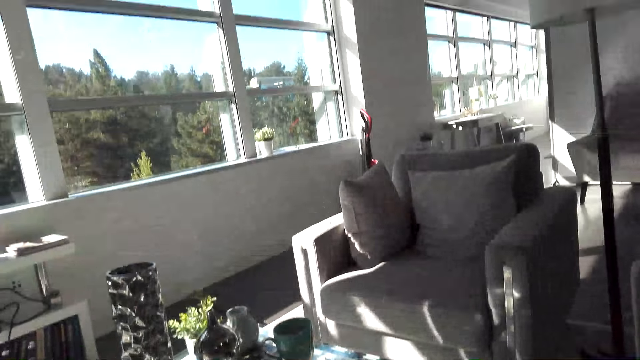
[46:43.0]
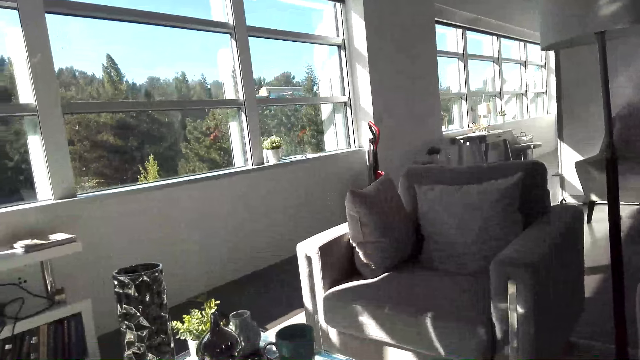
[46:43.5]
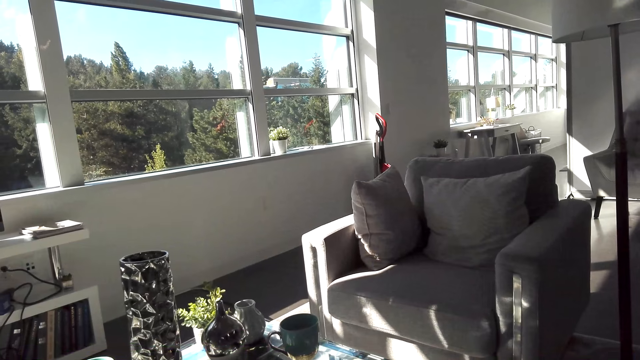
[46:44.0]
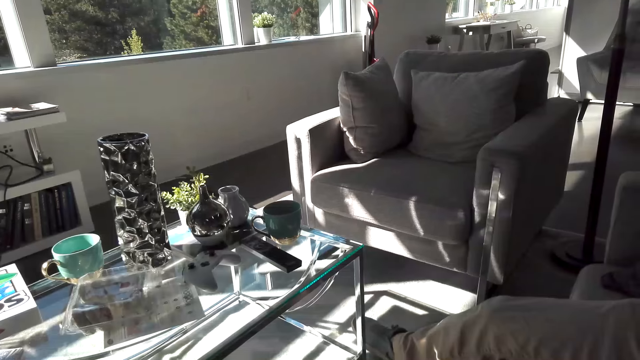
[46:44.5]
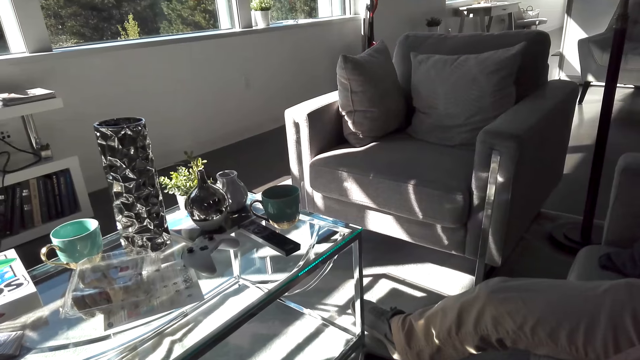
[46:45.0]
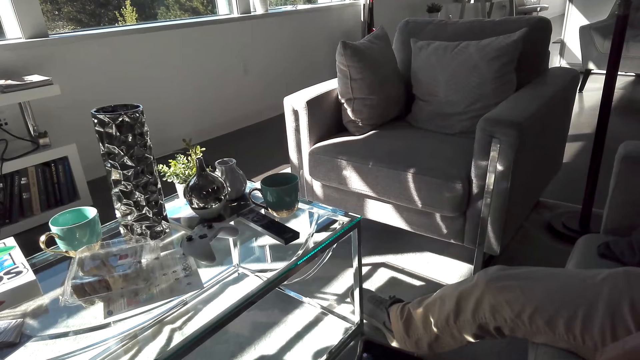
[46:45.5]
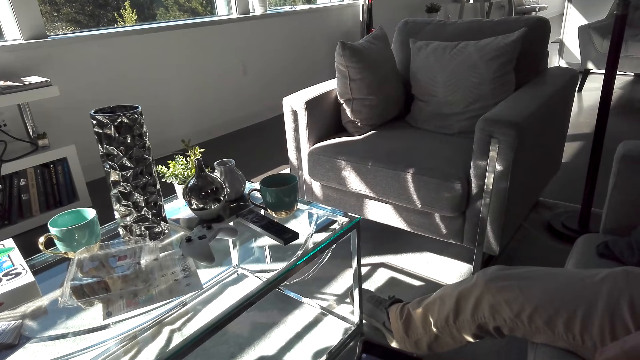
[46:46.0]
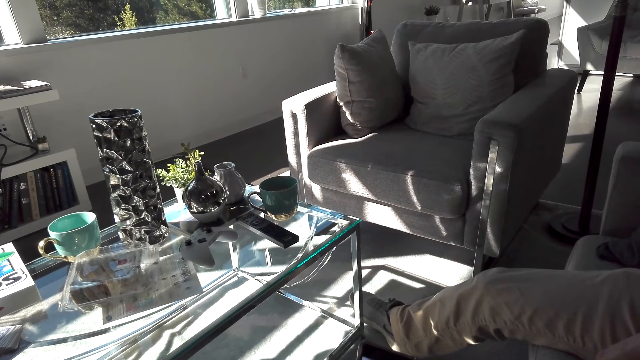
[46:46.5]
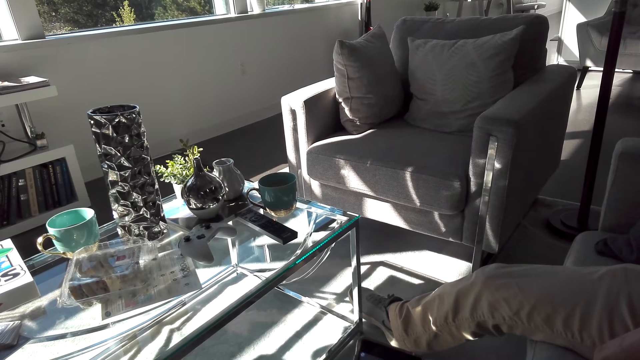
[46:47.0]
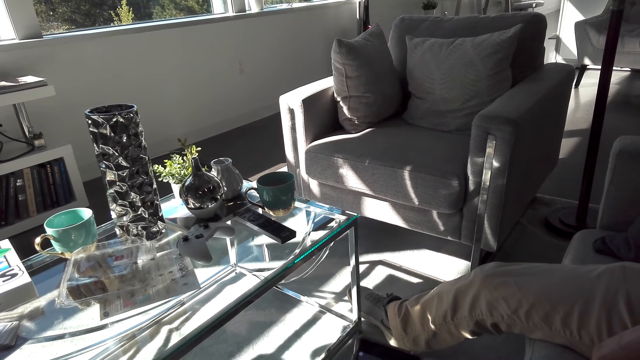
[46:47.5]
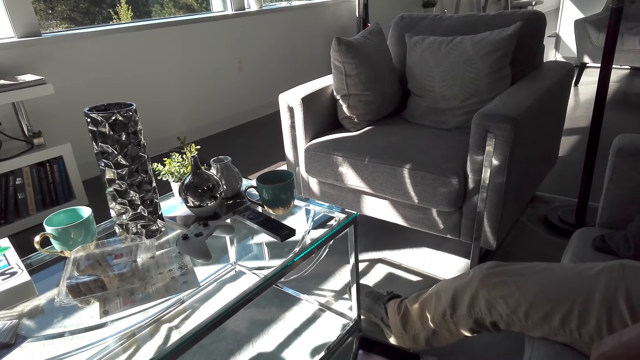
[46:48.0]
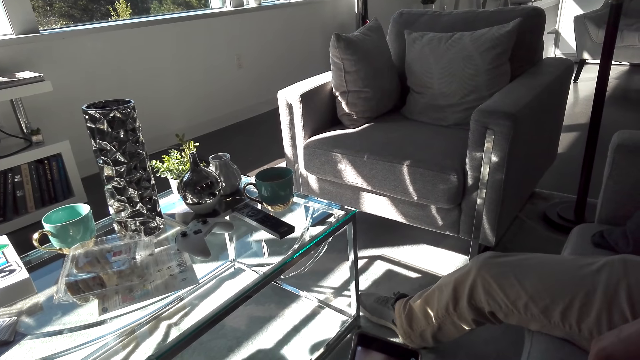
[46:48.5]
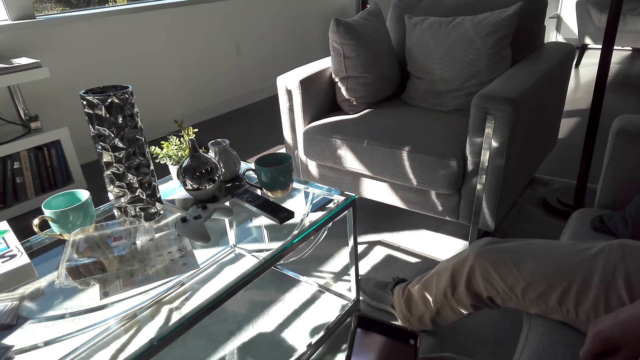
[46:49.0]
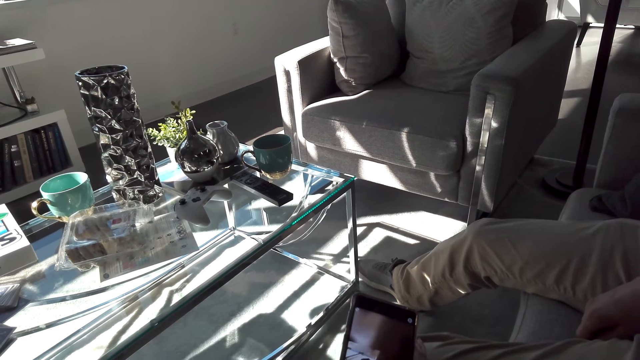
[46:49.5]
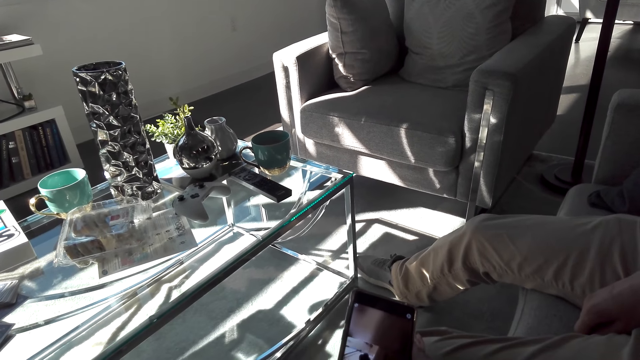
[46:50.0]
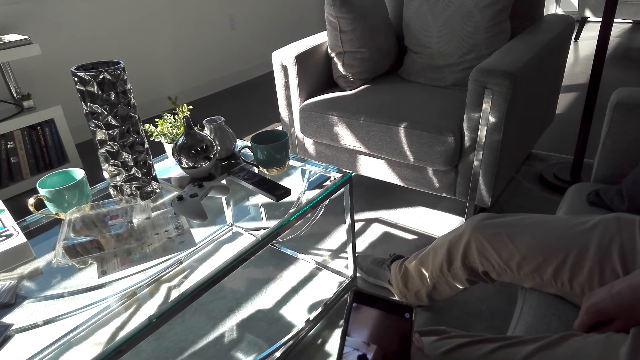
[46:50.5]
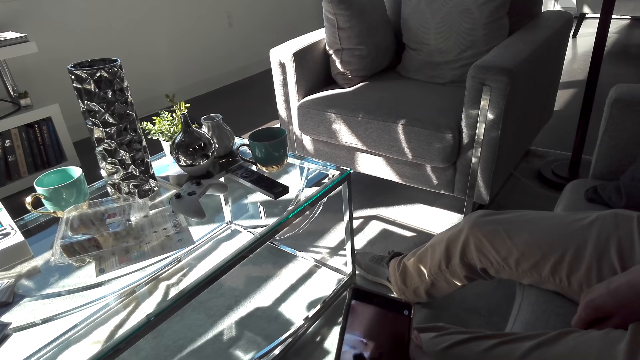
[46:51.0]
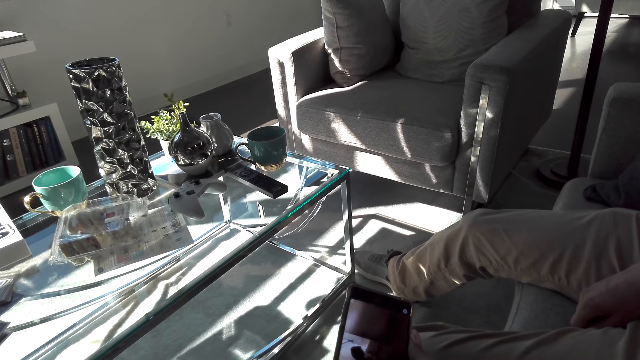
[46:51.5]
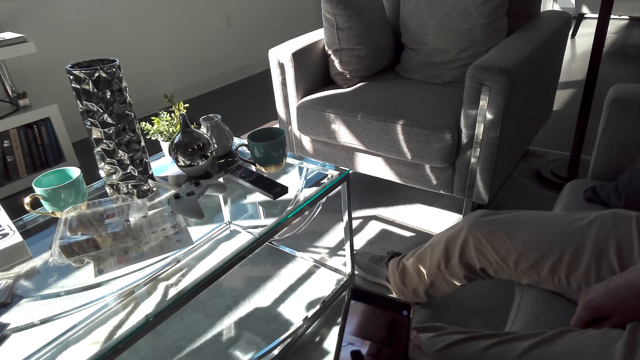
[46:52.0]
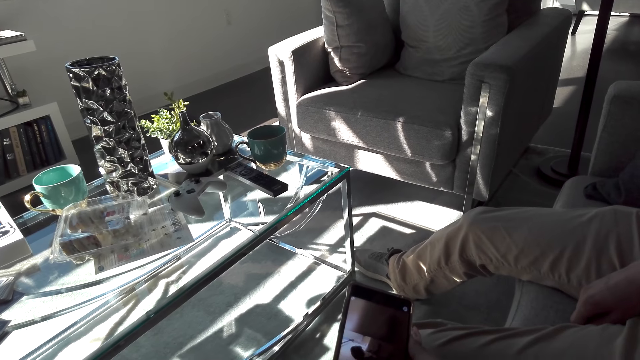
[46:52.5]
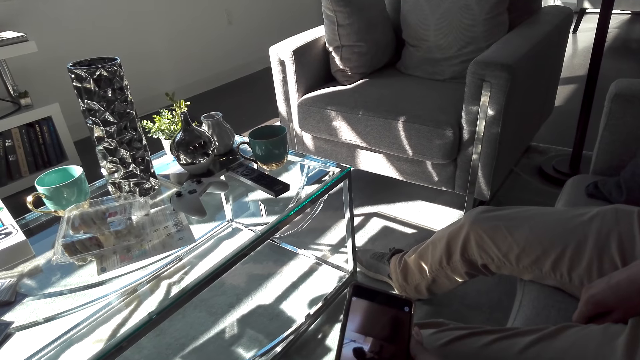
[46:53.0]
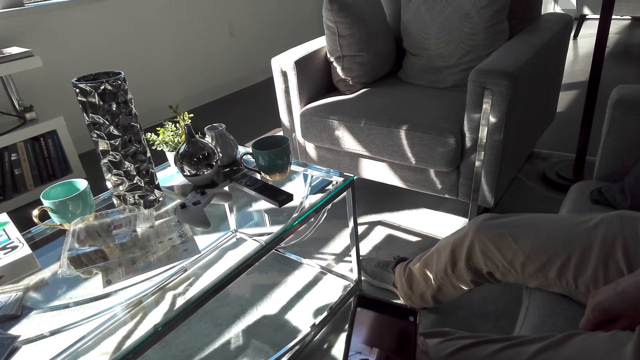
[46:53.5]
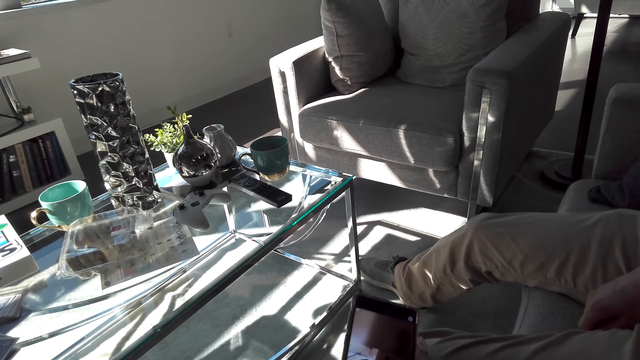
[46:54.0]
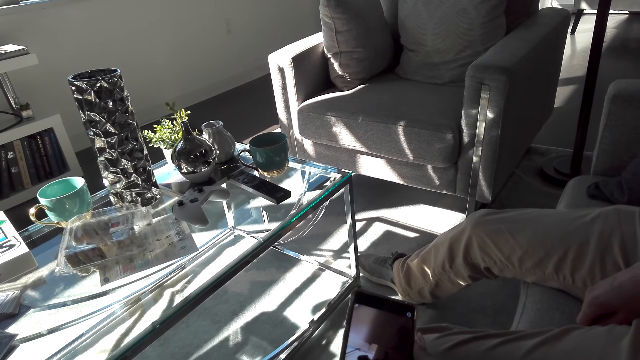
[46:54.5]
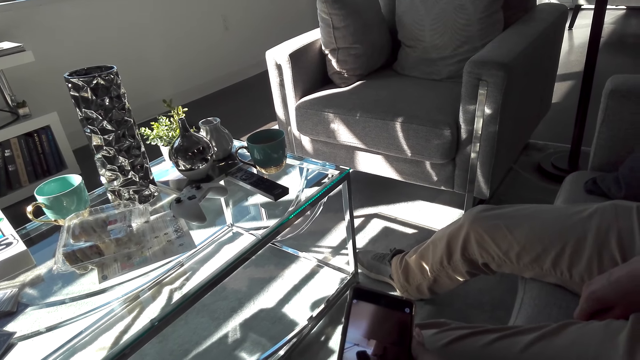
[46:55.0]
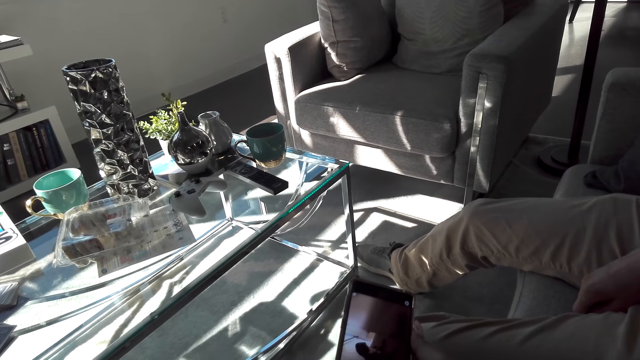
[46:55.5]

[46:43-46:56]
The camera wearer looks around the apartment. A man shakes his leg. The camera wearer uses the phone.

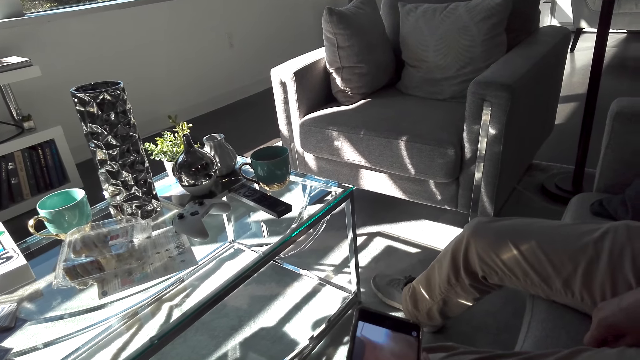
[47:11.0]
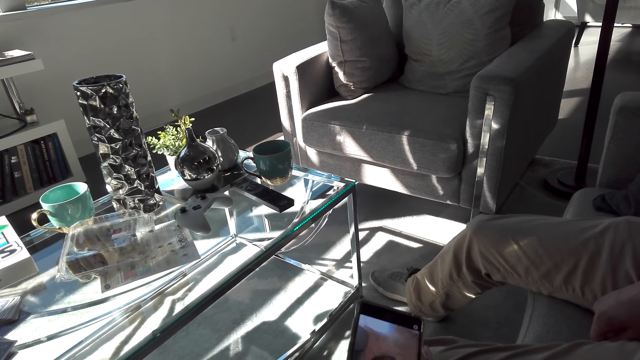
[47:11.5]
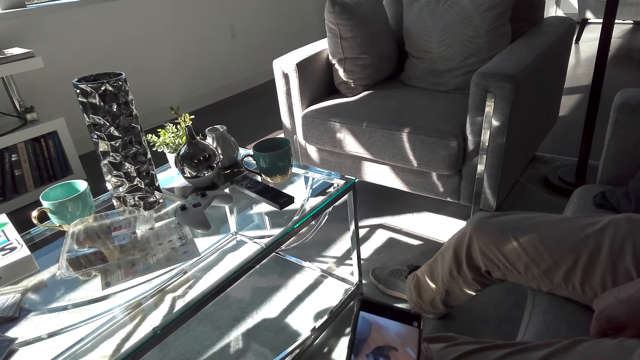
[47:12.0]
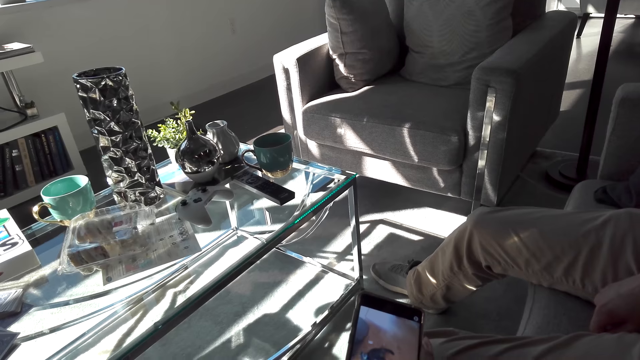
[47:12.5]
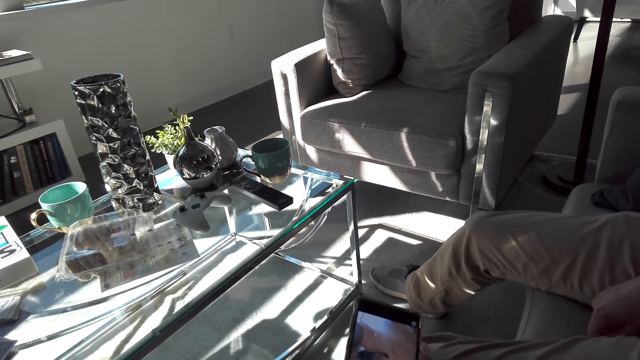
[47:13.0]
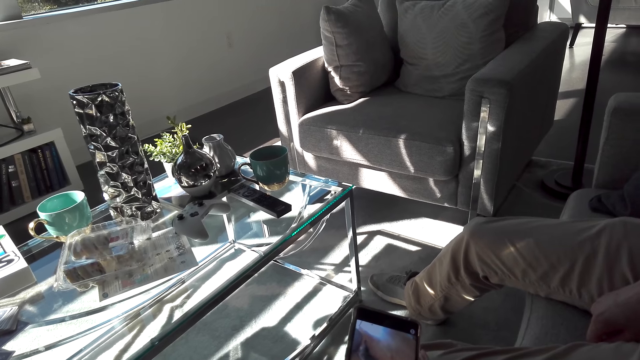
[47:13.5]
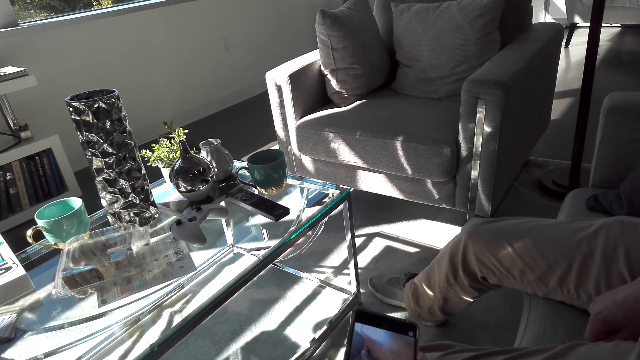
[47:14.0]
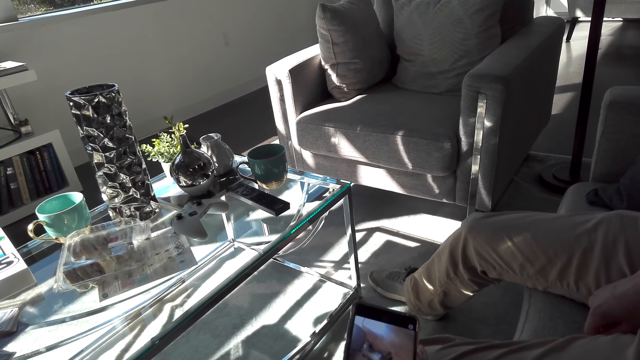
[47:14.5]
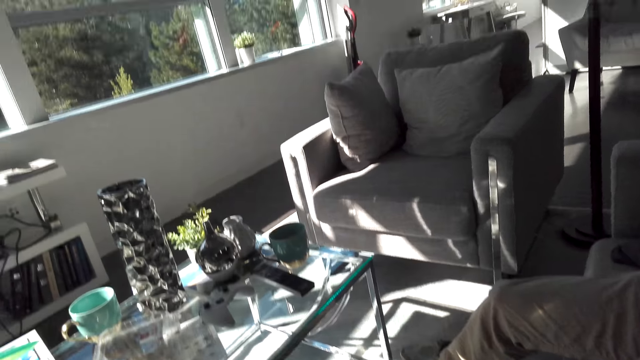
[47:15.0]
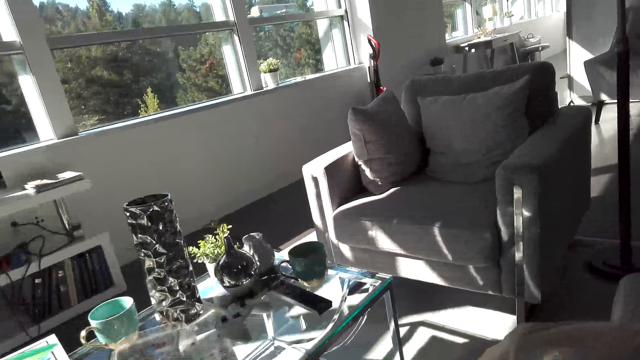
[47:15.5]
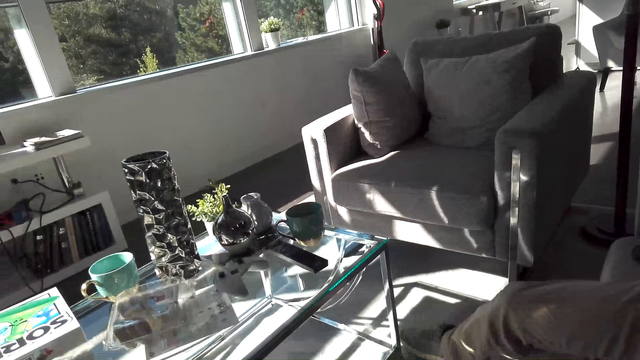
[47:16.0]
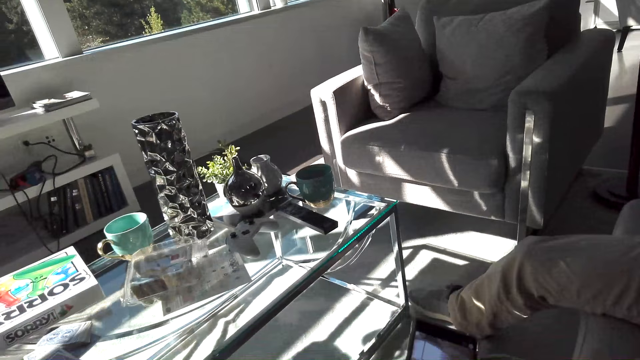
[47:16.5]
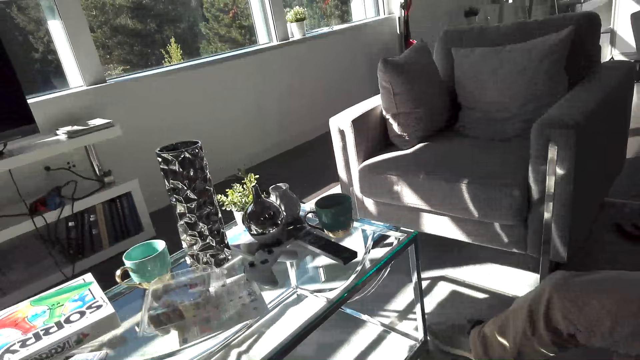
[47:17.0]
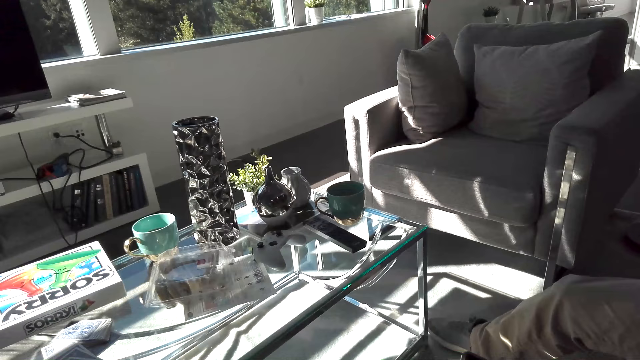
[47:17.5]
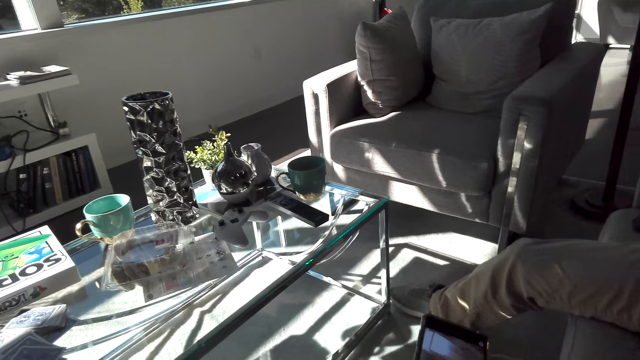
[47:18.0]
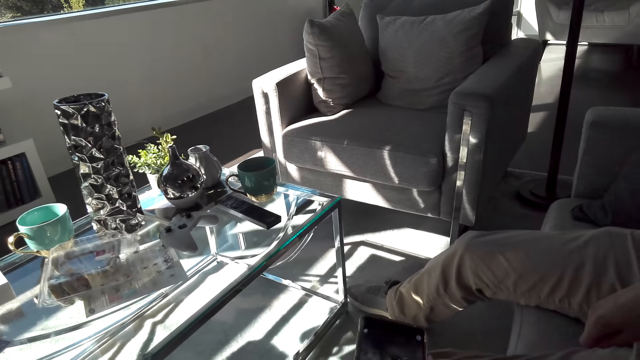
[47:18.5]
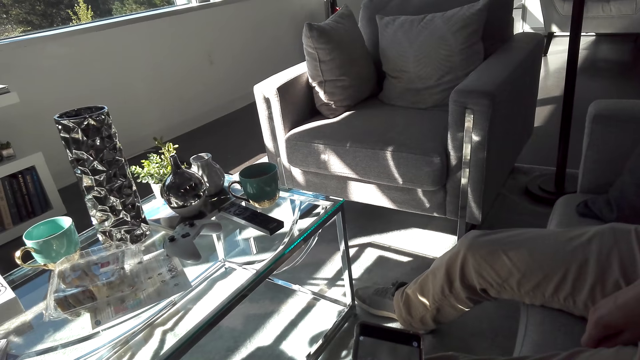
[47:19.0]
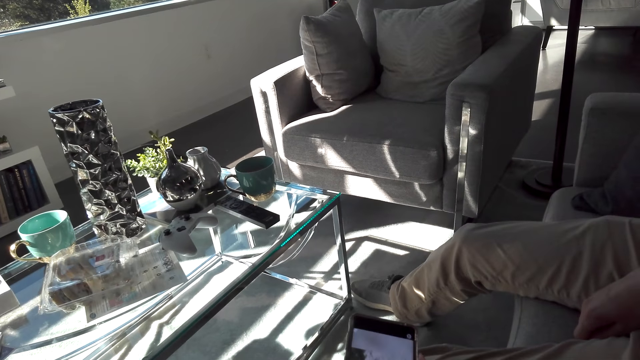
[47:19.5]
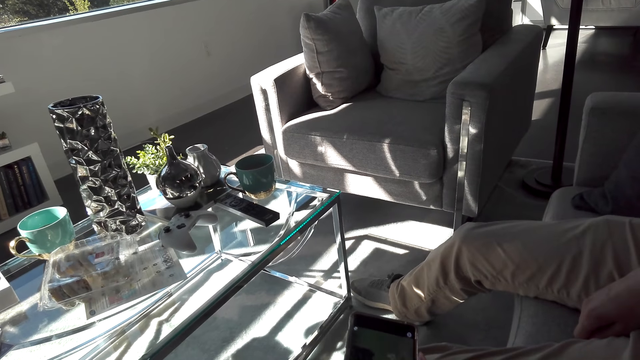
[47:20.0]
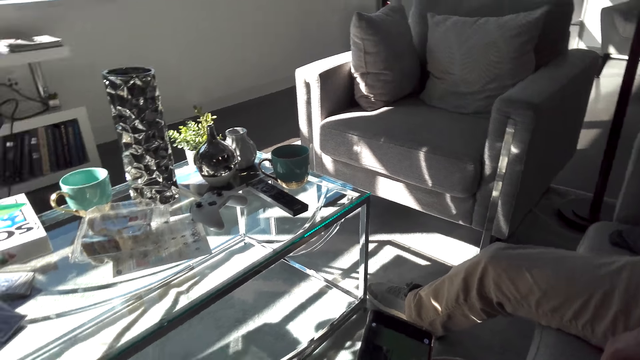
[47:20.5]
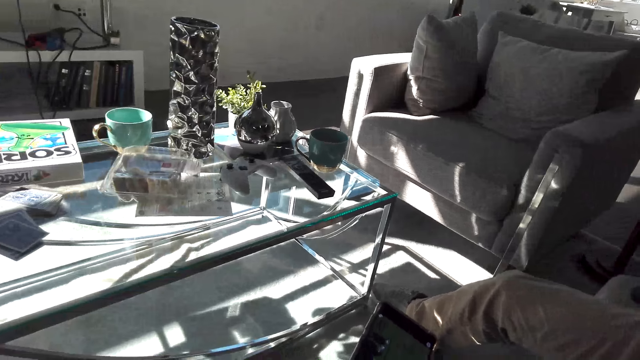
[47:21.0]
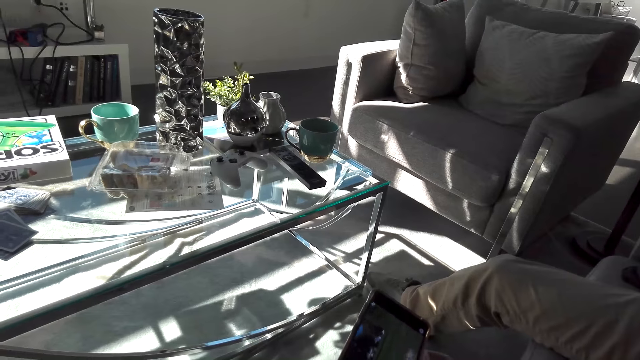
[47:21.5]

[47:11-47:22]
A man talks to the camera wearer. The camera wearer looks around the apartment. They use the phone.
